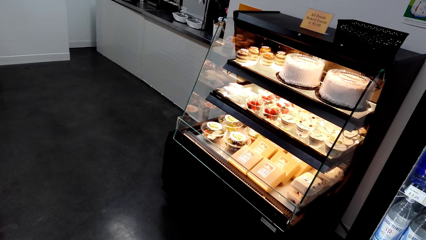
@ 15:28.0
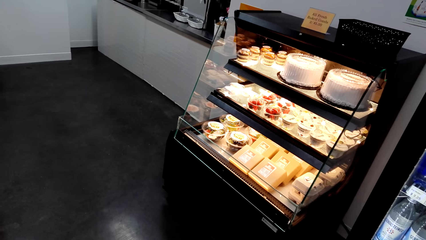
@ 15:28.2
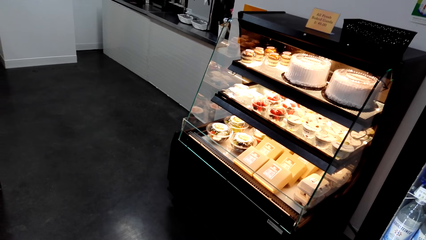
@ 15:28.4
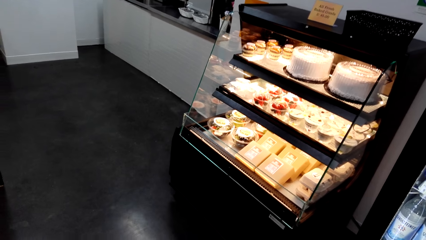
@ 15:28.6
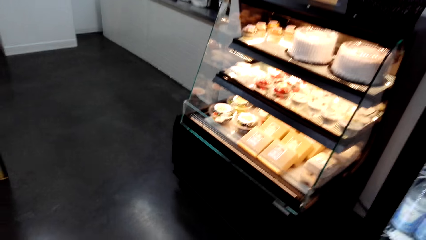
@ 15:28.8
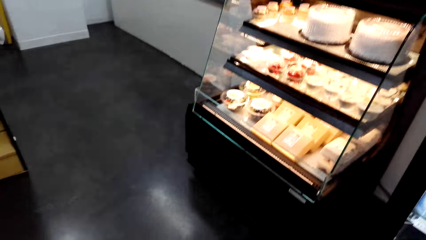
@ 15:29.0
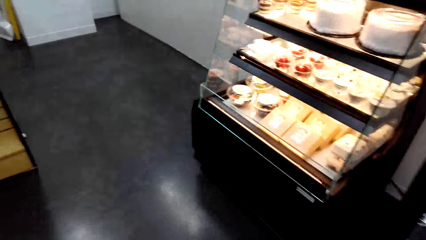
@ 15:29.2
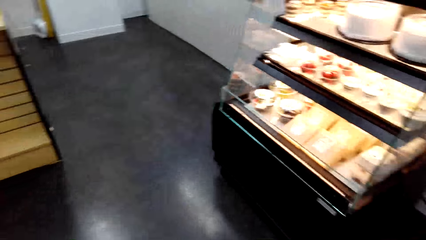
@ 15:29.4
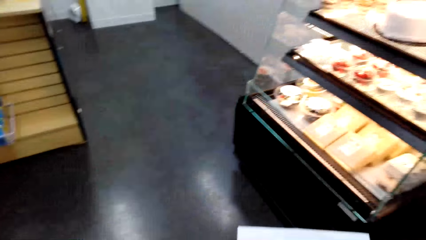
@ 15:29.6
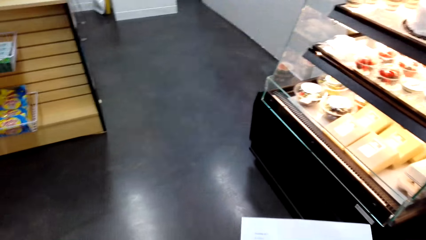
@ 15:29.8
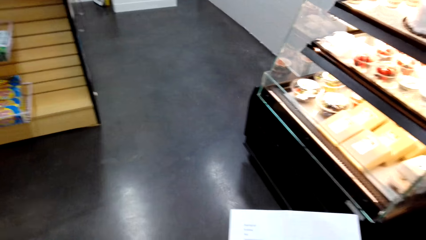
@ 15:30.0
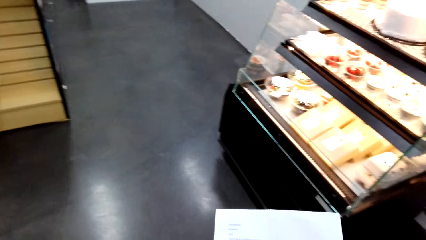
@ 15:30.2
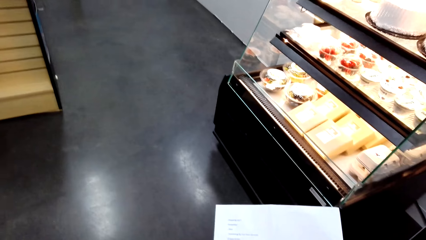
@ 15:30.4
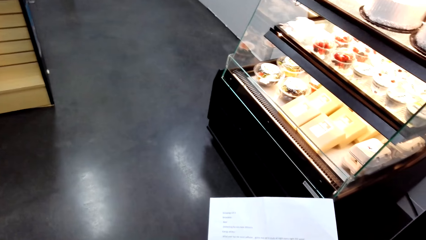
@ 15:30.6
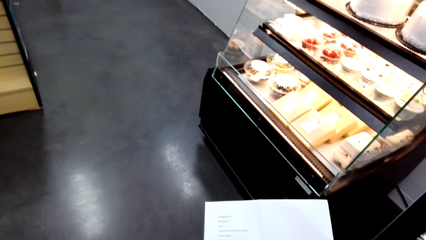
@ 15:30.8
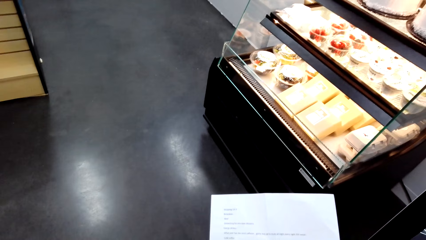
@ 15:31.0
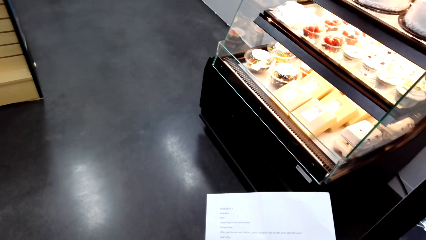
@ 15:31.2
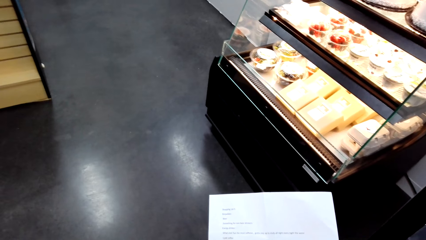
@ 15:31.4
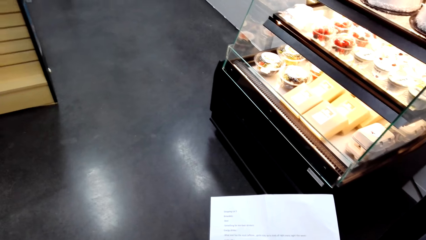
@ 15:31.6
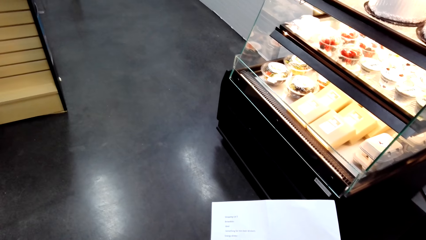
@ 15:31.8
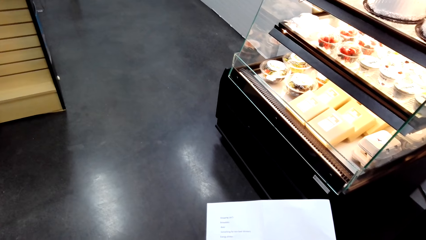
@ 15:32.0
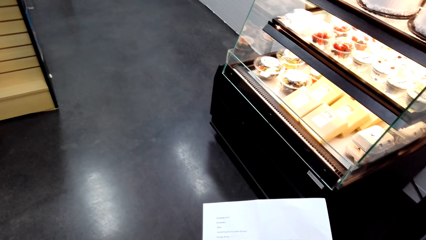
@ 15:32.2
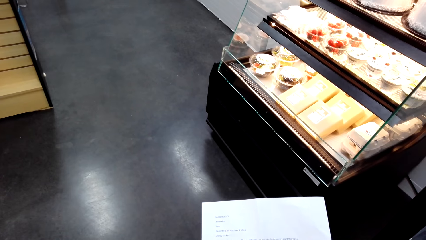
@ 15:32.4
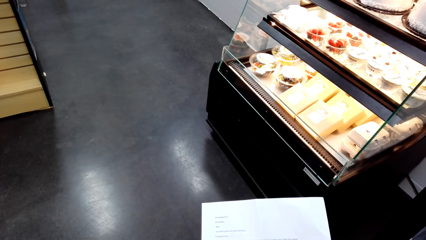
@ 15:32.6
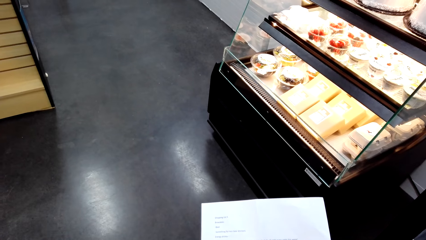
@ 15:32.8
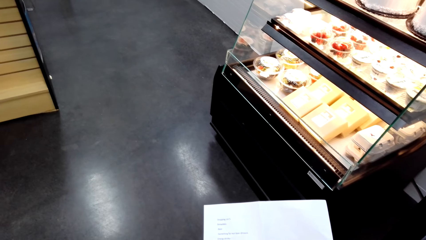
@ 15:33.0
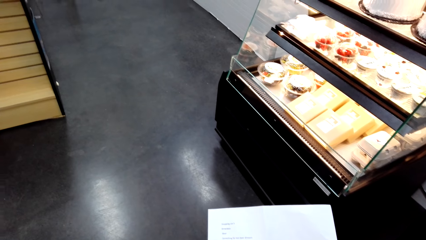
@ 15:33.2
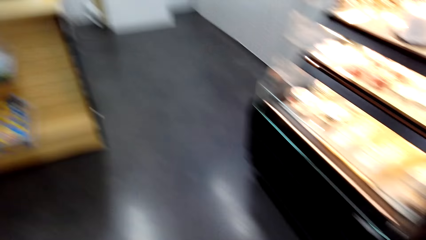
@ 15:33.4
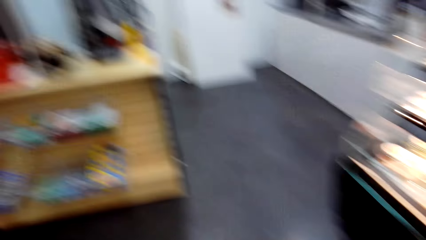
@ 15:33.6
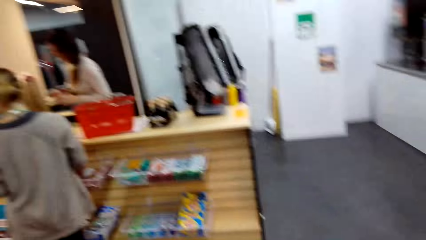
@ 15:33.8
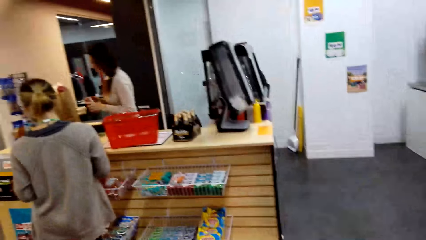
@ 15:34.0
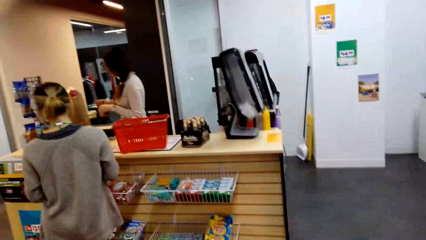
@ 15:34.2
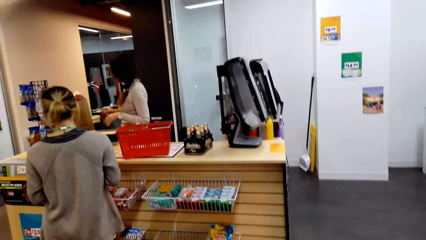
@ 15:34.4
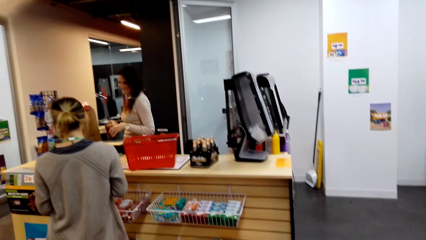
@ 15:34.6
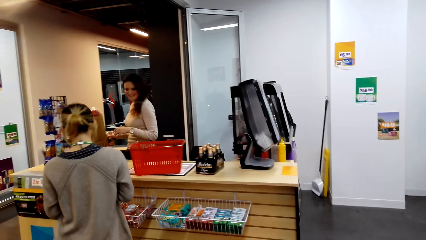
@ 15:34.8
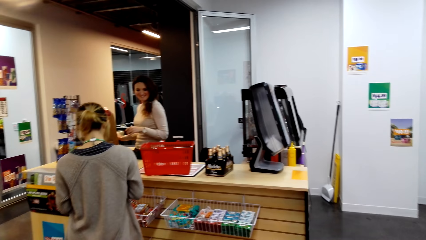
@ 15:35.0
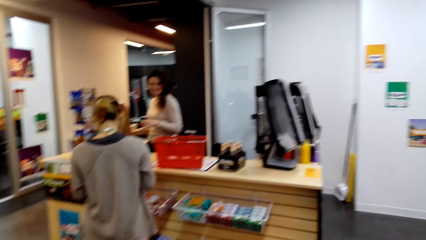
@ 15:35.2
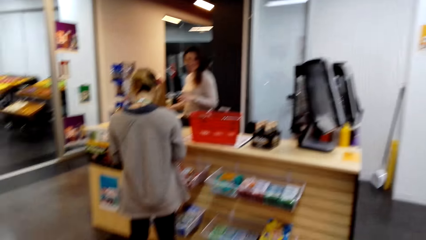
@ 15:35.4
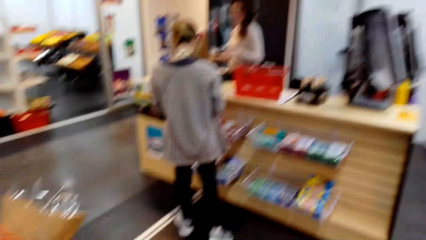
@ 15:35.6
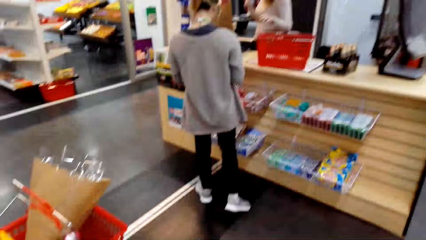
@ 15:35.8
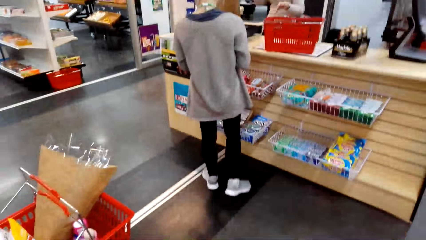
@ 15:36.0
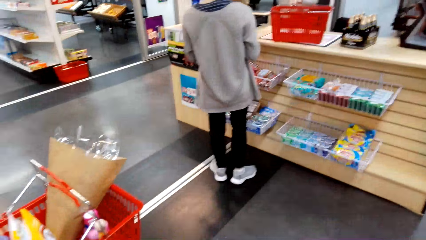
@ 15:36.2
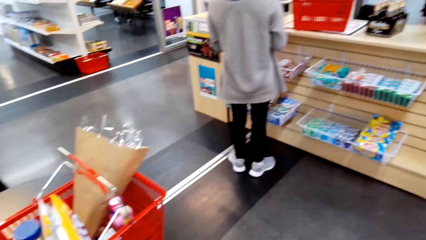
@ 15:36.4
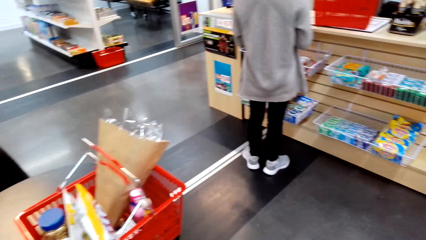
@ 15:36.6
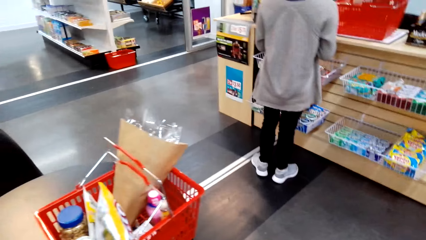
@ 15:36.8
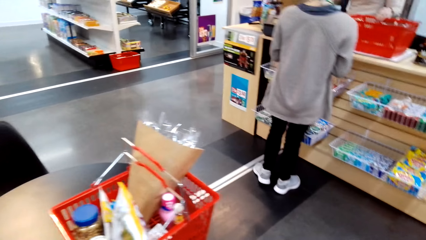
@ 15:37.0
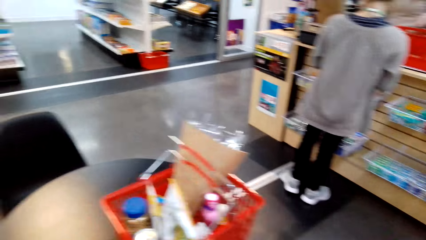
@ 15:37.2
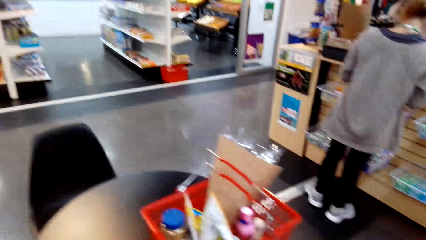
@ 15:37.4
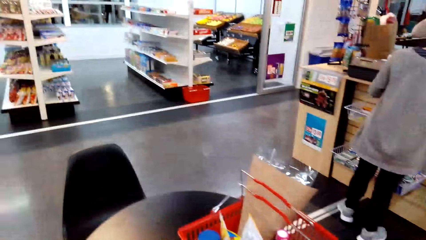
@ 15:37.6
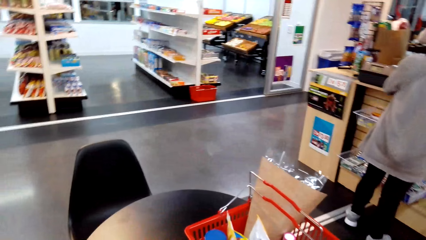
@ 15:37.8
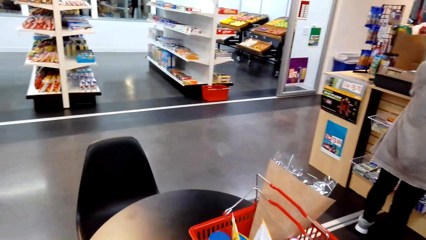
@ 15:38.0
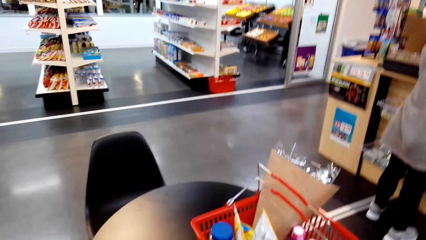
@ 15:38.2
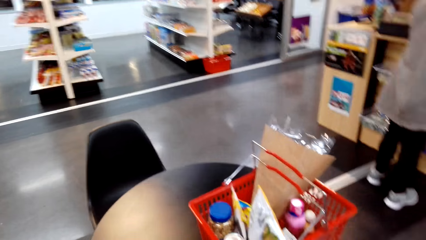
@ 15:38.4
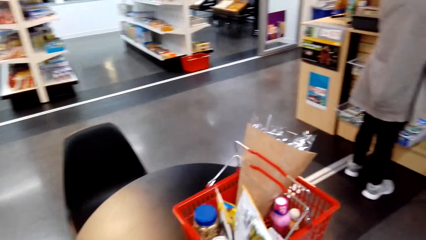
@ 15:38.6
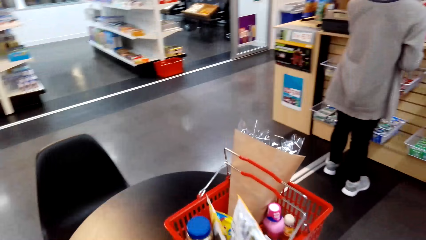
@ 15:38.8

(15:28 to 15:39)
The camera wearer reads the shopping list. A person packages the items at the counter.

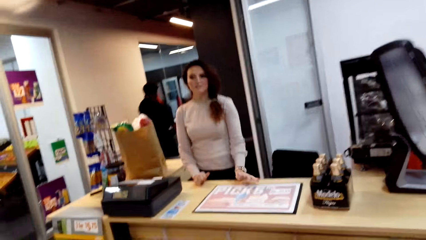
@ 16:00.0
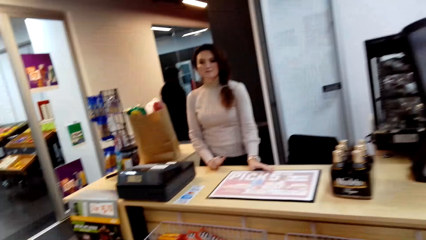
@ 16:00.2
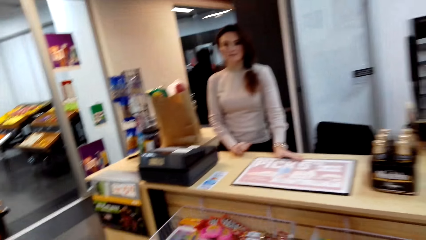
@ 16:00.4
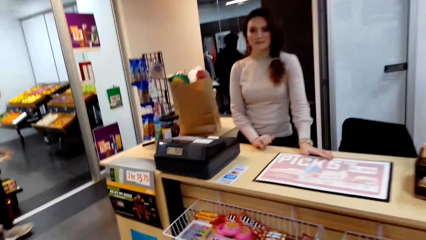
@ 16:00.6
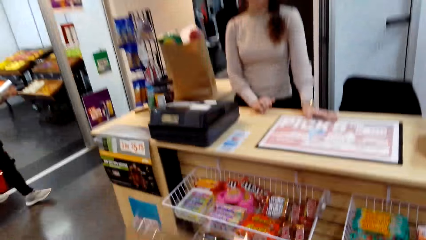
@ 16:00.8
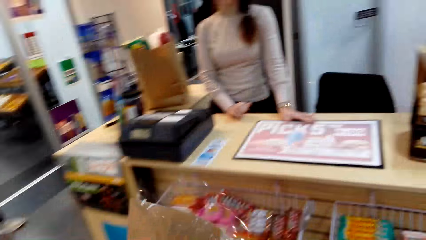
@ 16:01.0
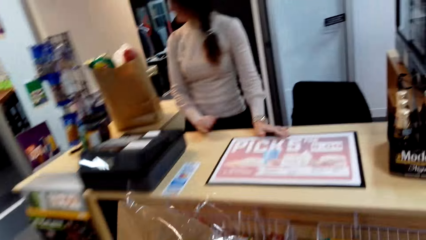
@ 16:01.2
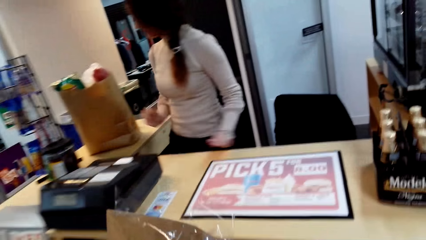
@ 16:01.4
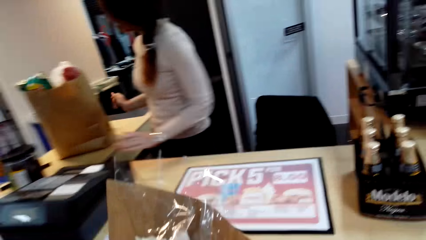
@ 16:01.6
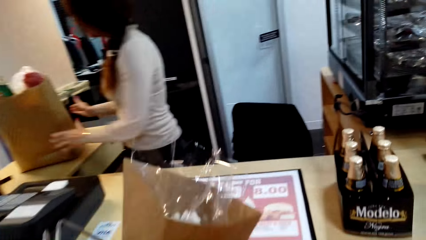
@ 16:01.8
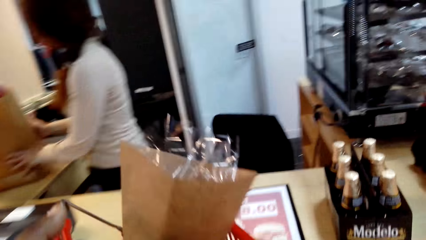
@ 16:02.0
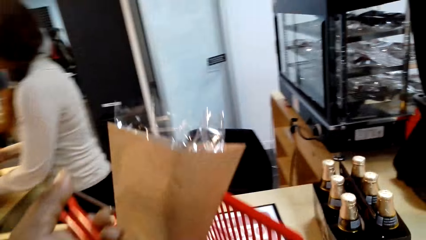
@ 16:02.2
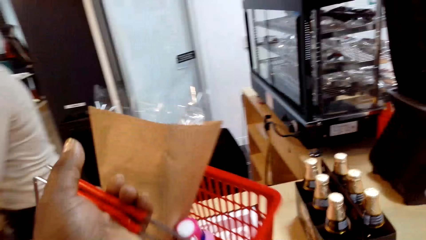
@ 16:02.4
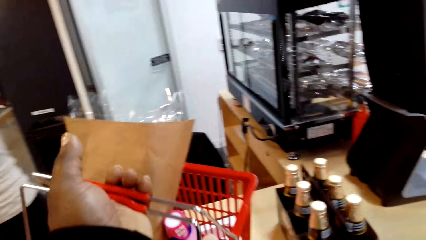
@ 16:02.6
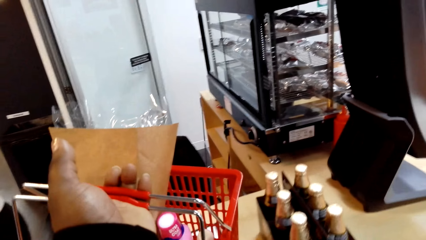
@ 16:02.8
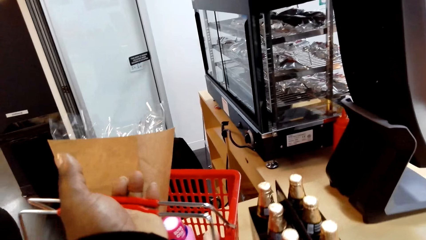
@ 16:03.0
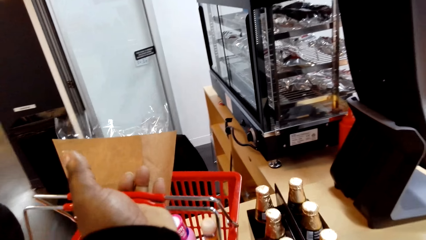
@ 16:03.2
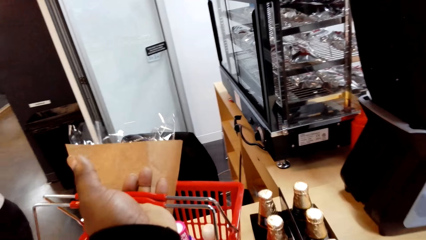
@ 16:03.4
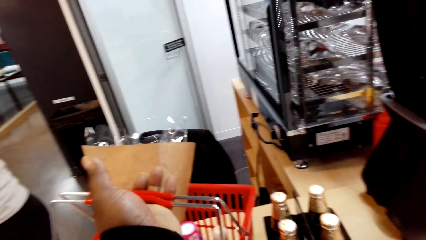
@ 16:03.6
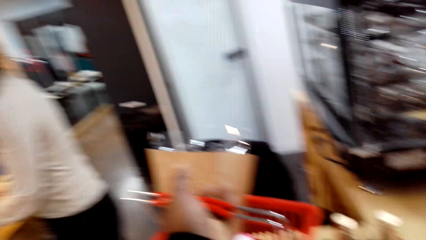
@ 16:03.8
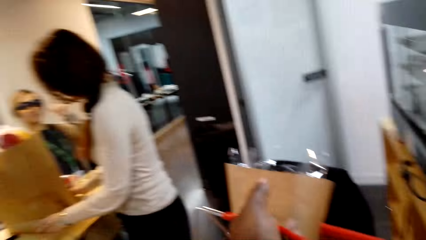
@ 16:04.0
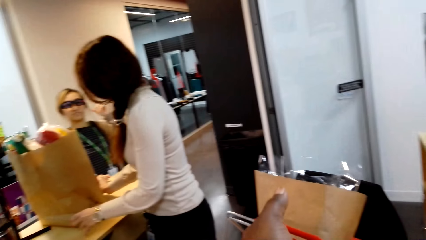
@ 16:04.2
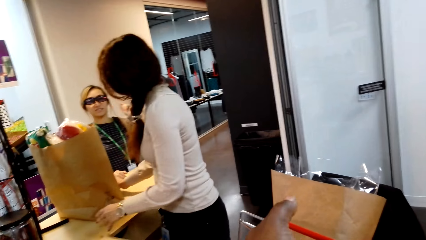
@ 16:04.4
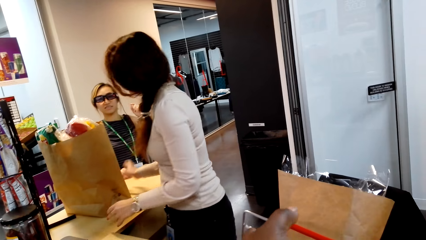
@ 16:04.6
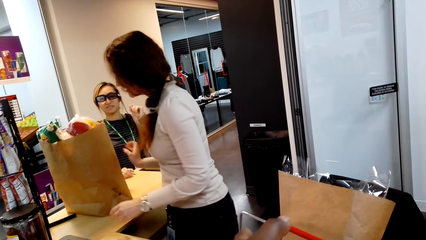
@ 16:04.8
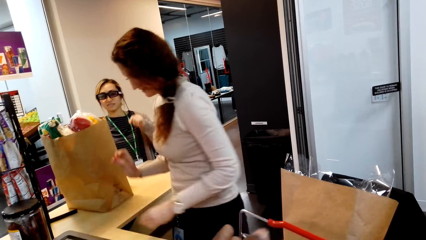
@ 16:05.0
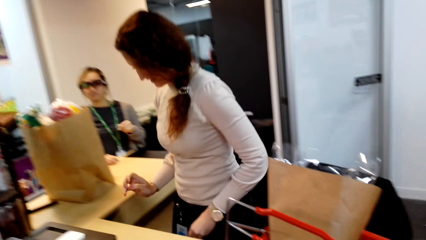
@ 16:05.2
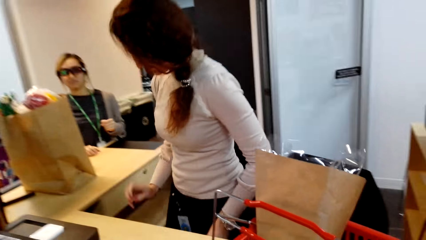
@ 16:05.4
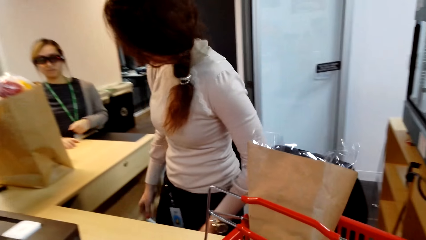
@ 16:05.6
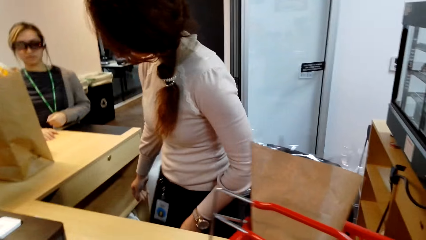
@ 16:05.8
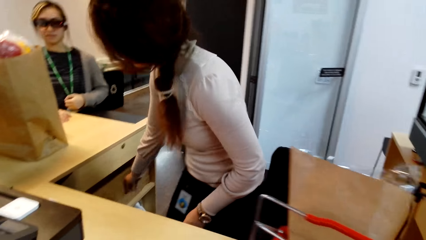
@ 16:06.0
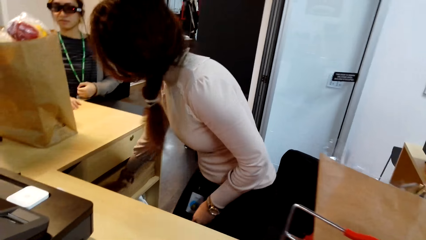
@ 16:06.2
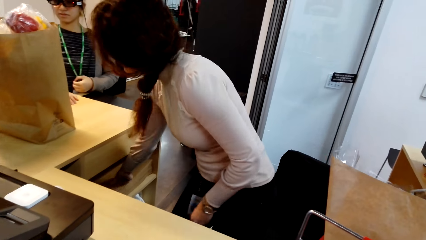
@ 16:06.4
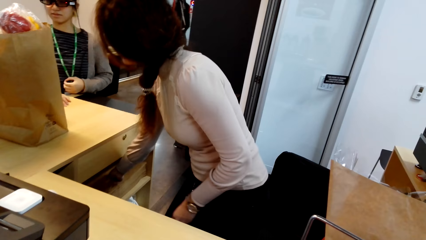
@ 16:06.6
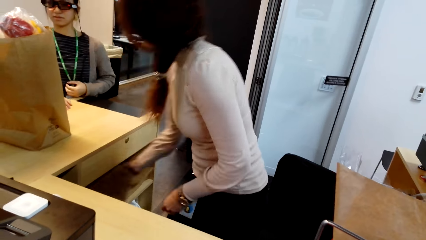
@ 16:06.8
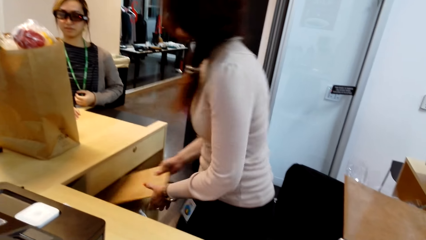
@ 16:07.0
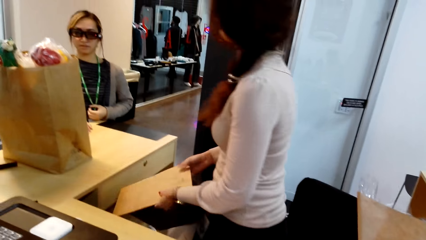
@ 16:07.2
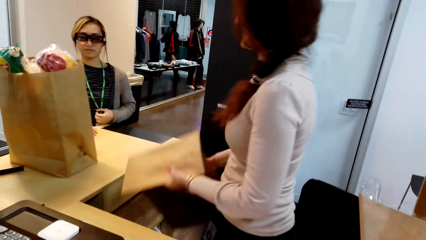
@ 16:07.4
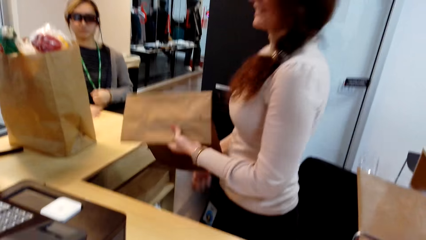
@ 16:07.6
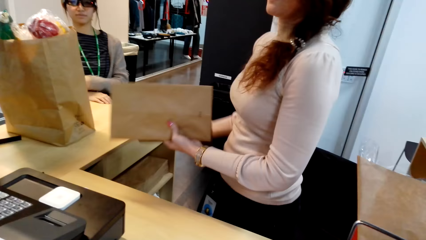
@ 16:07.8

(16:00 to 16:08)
The camera wearer moves to the counter. A person places the shopping basket on the table. Another person stands near the counter. The camera wearer puts the cart on the counter. A third person stands near the basket. Someone picks up a piece of paper from the counter. The first person removes the packaging bag.
